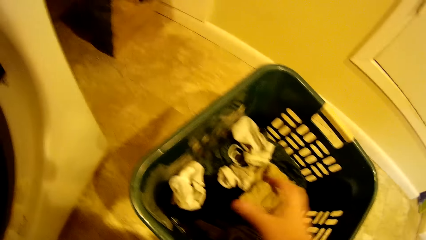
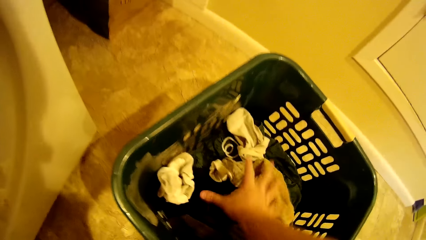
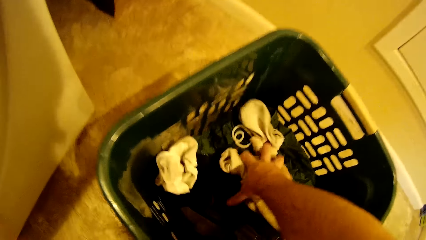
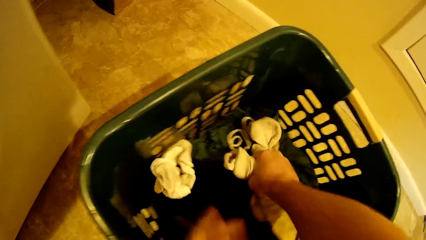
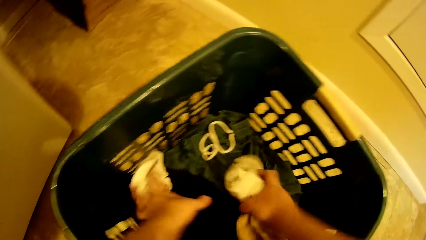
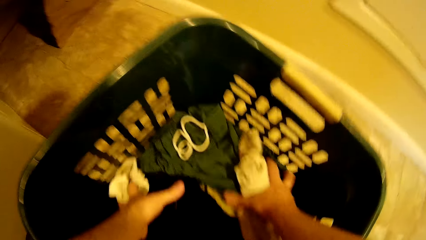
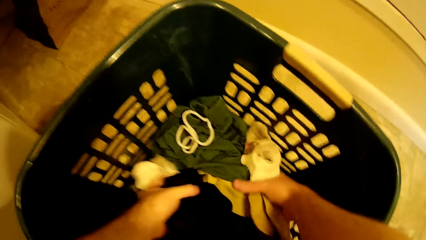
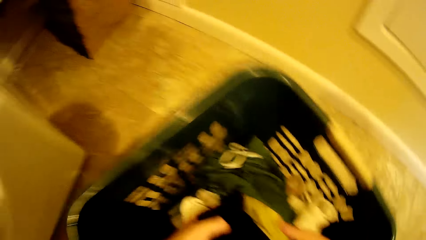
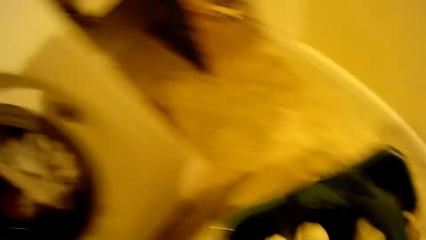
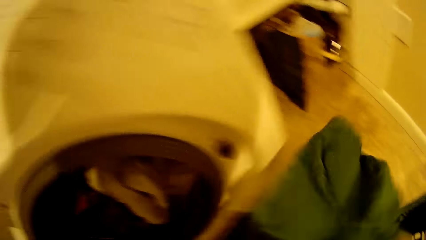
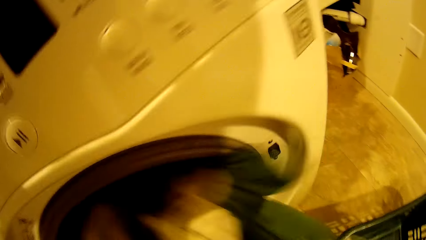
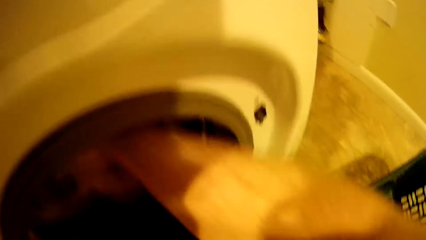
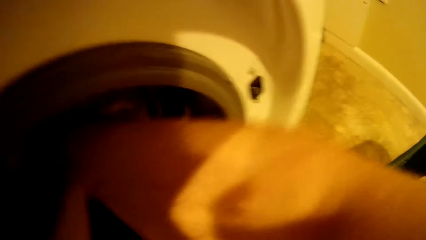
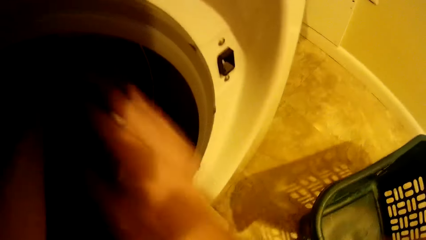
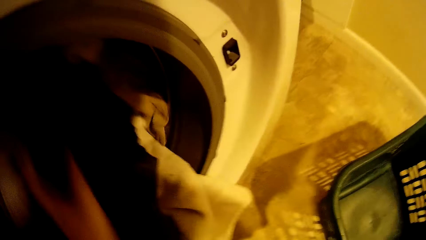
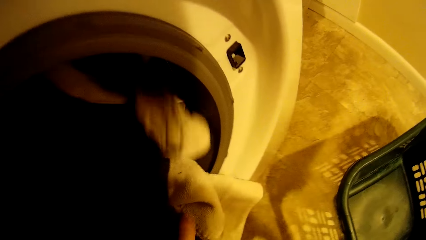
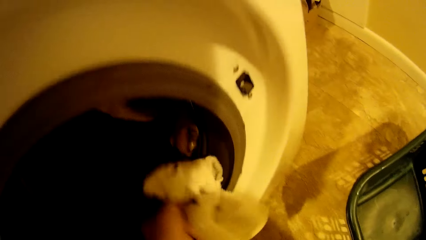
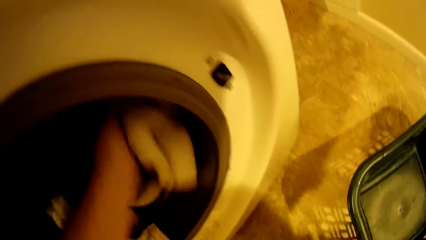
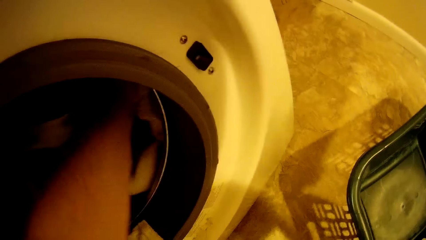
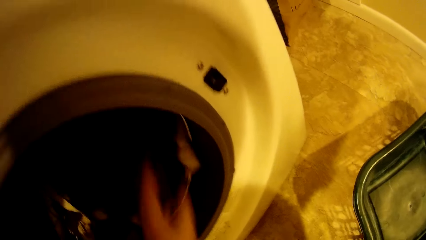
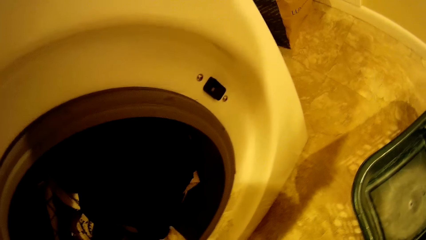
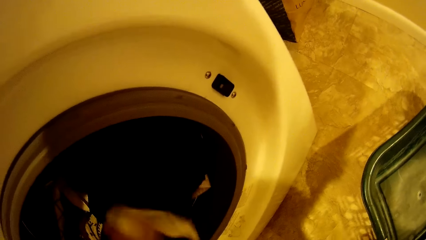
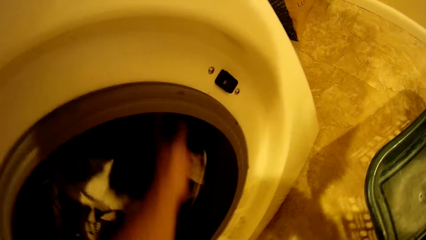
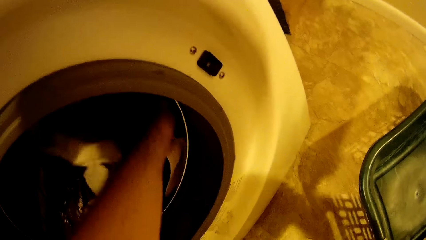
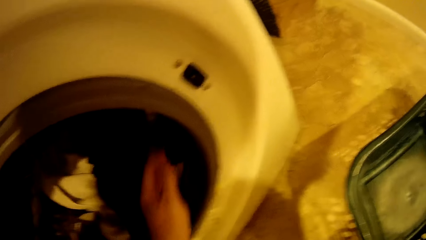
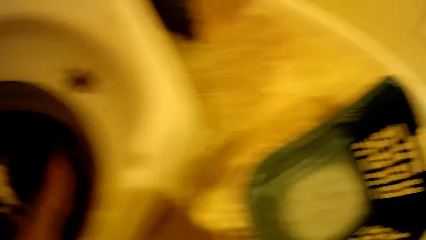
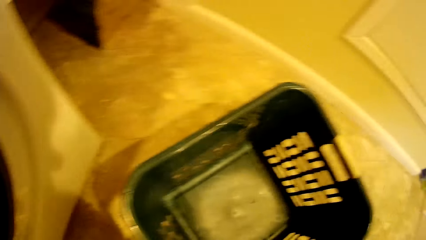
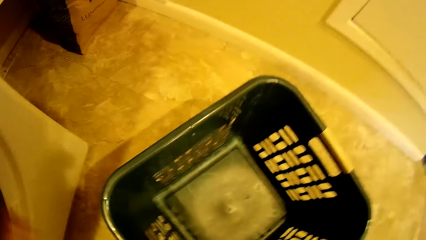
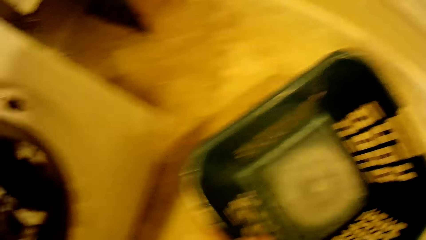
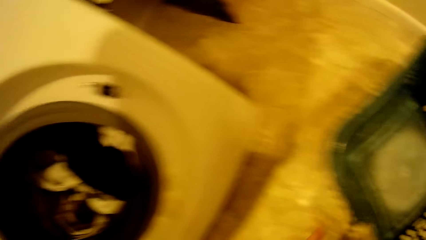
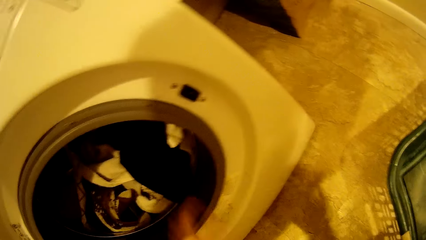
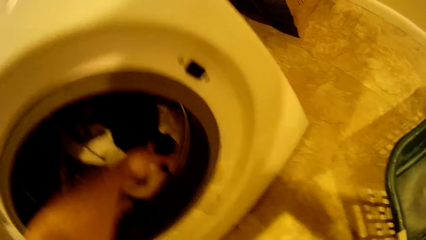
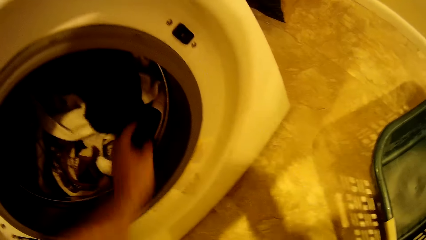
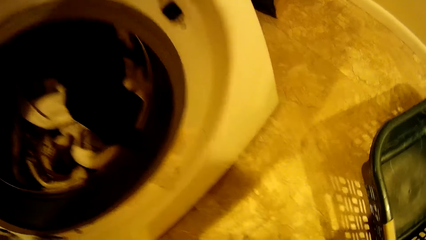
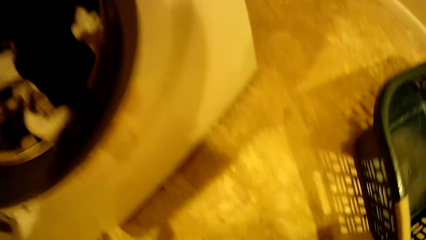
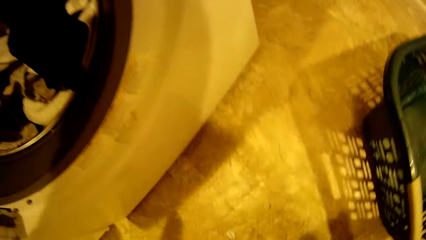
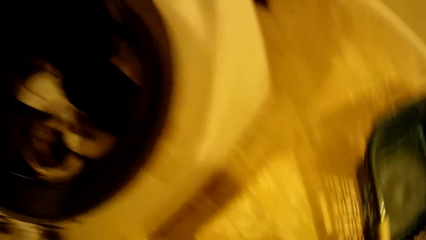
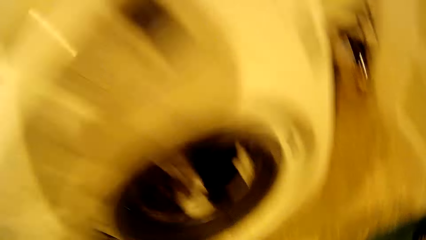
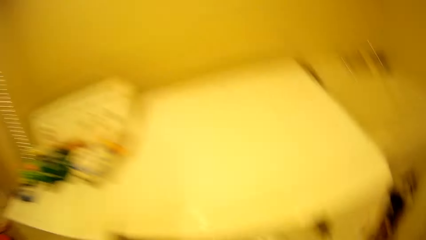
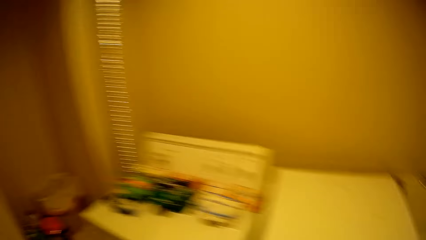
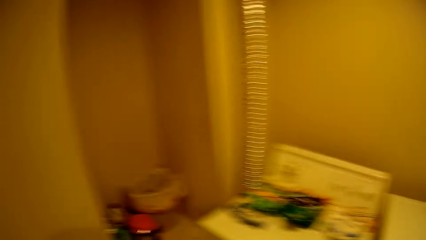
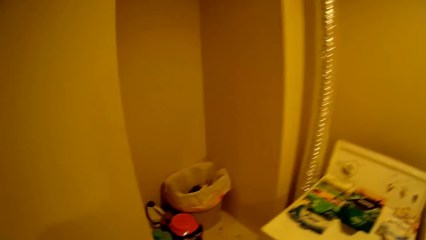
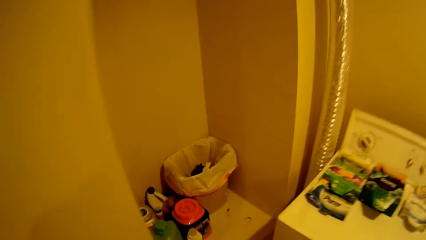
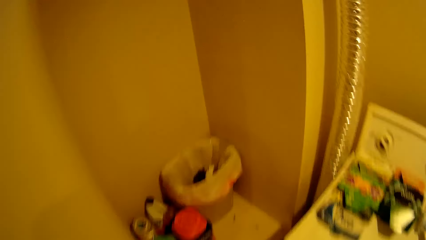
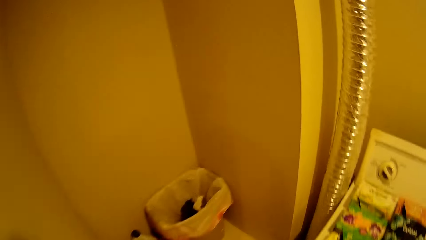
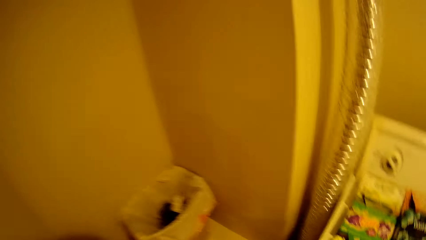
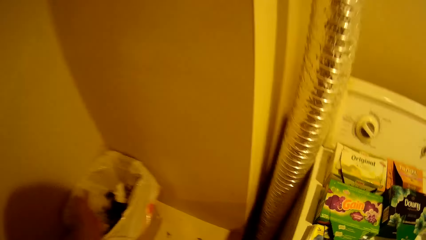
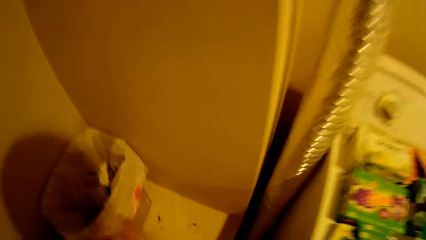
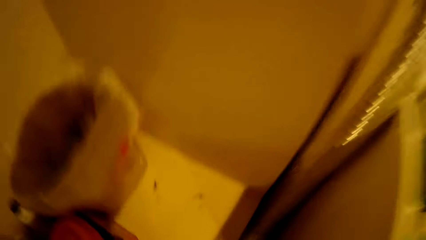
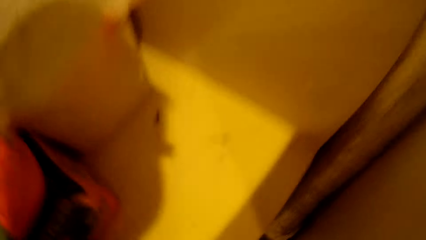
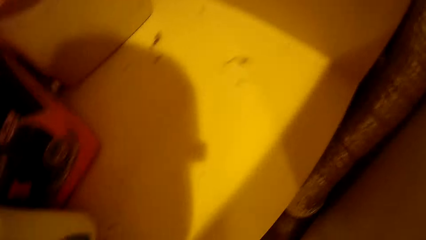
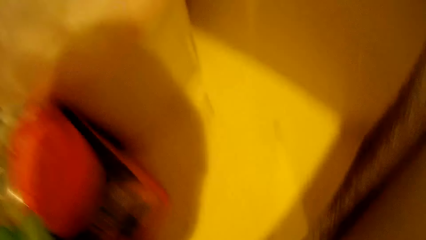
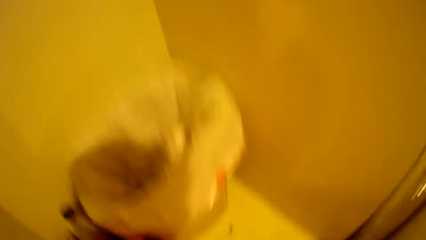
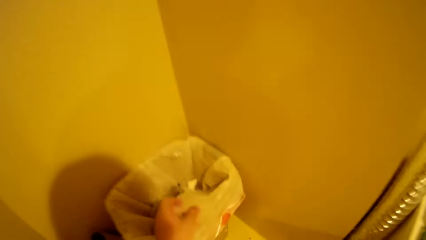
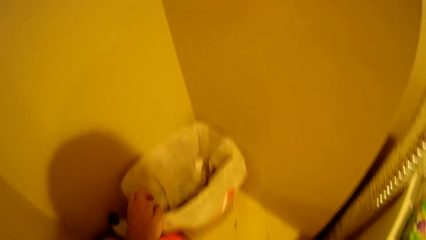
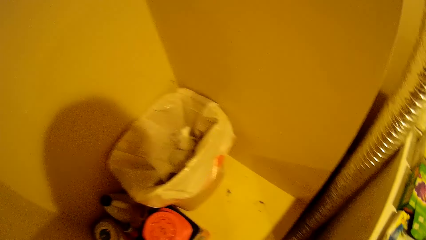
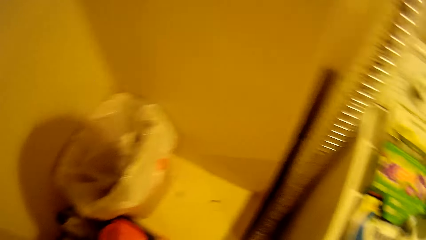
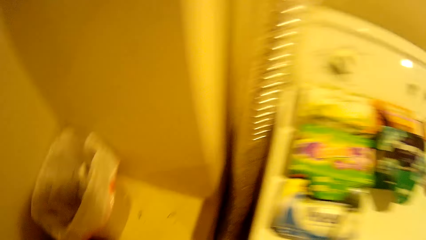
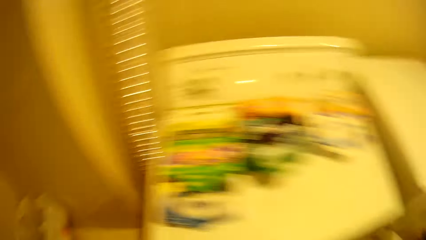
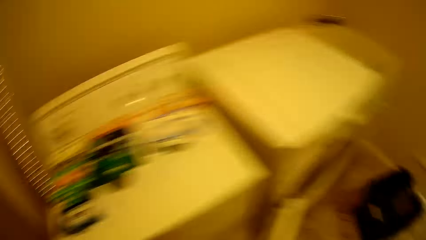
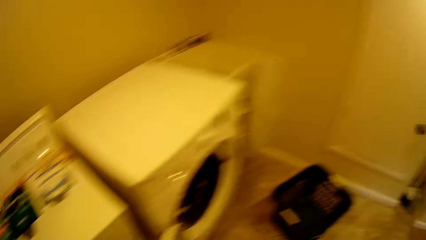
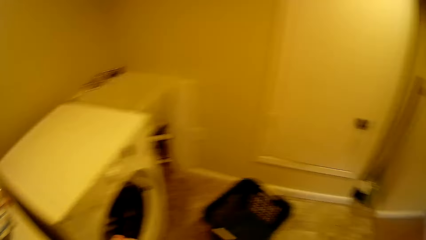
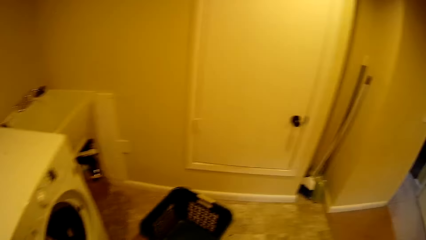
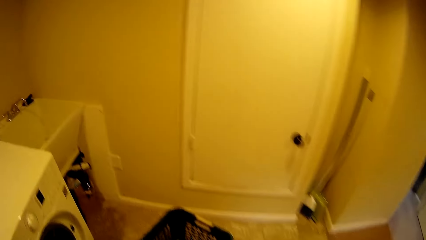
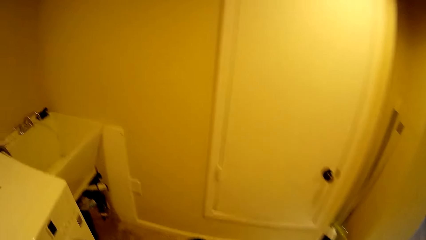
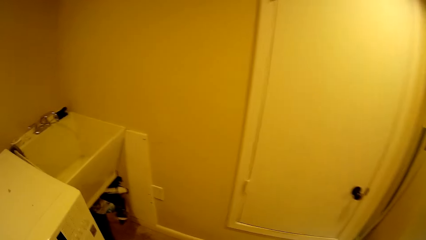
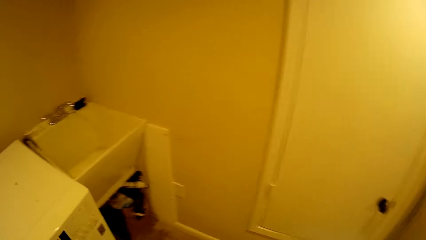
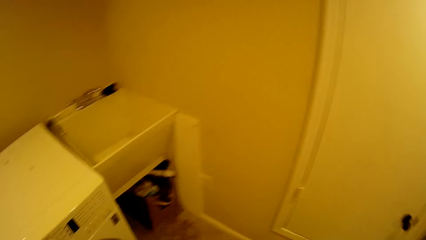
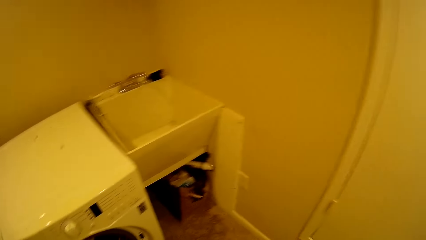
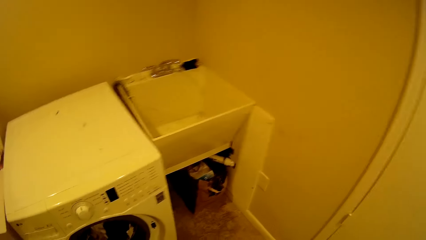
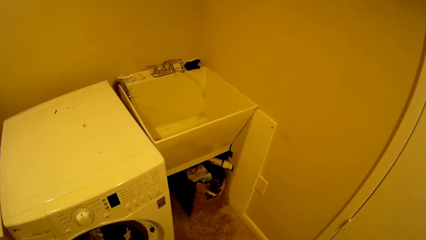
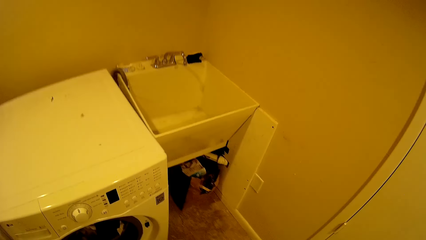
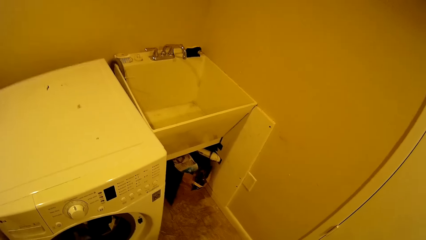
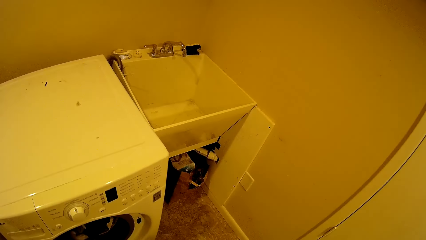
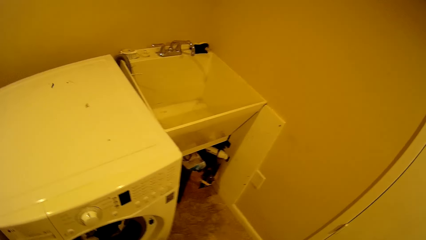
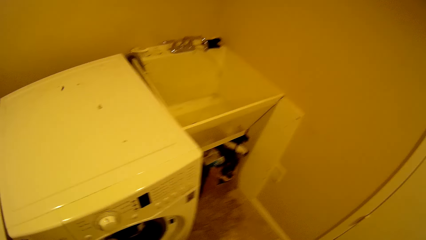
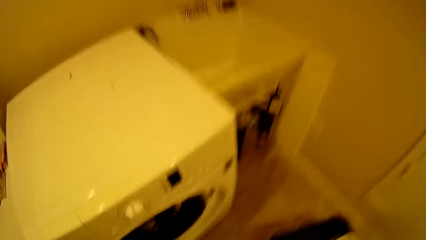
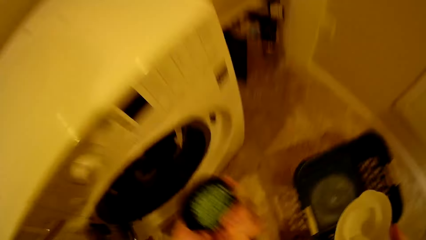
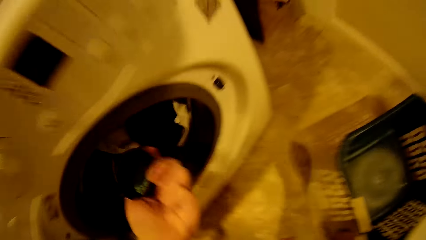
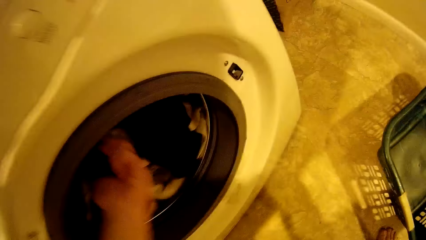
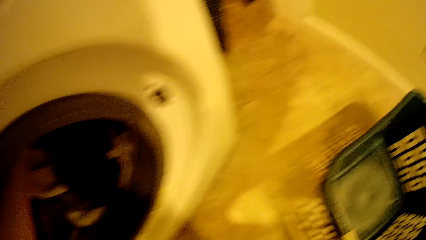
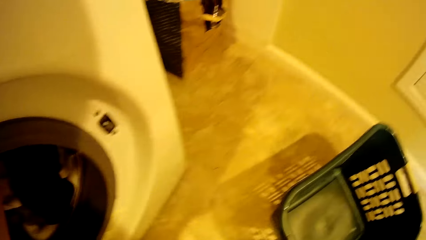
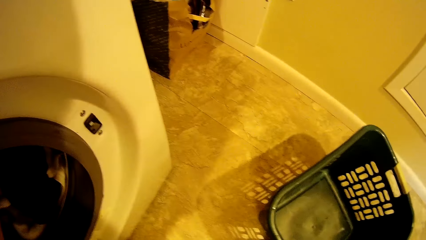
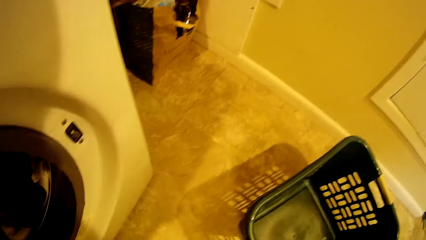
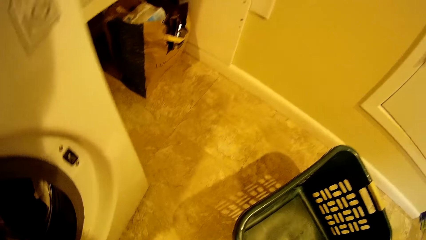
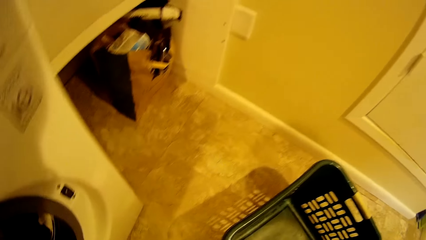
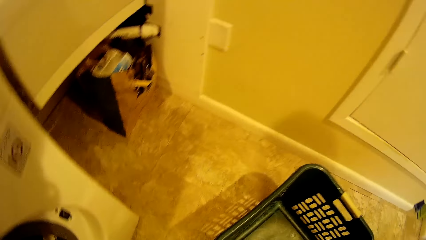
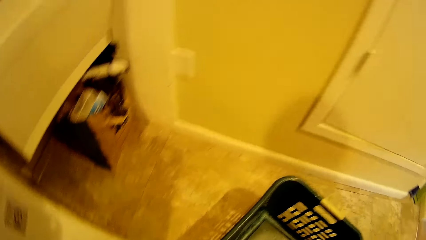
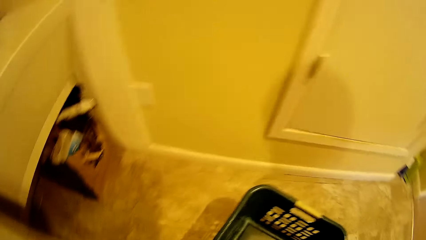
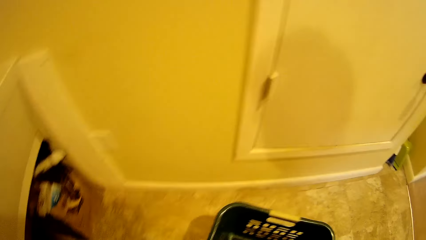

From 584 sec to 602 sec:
The camera wearer picks the clothes. They put the clothes in the washing machine. They stand up. They walk around the room. They drop the trash in the trash bin. They pick the detergent. They walk around the room. They pour the detergent in the washing machine. They walk around the room.
